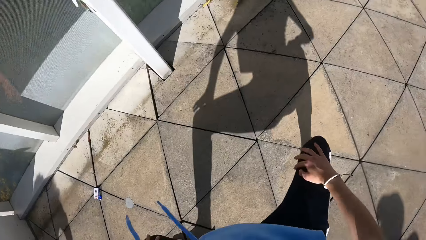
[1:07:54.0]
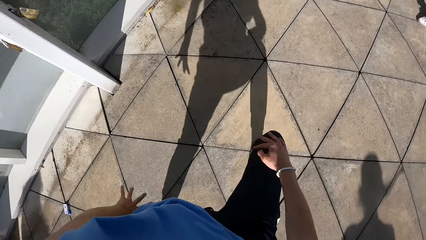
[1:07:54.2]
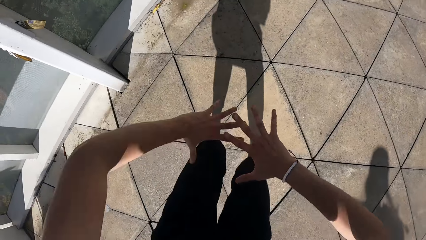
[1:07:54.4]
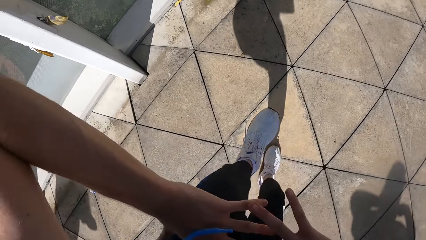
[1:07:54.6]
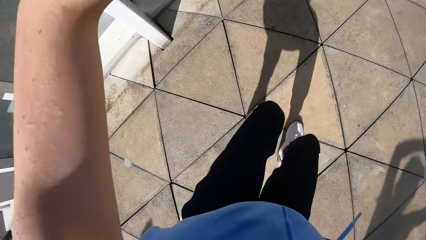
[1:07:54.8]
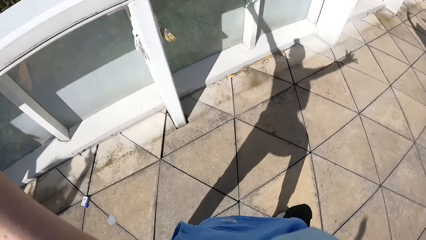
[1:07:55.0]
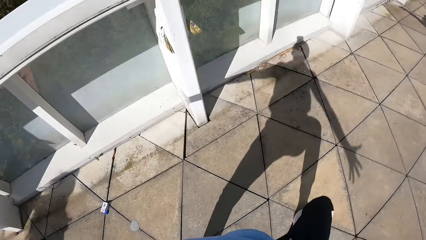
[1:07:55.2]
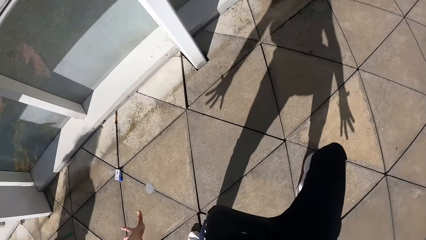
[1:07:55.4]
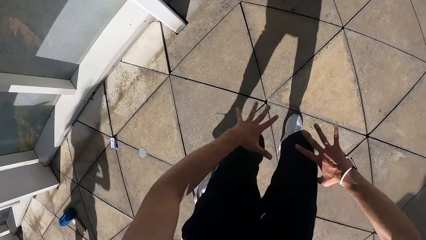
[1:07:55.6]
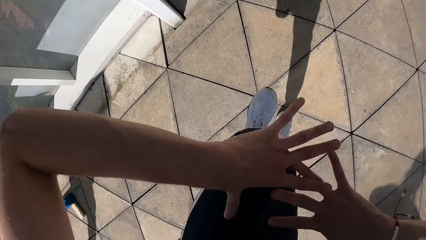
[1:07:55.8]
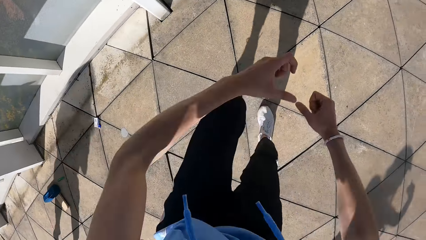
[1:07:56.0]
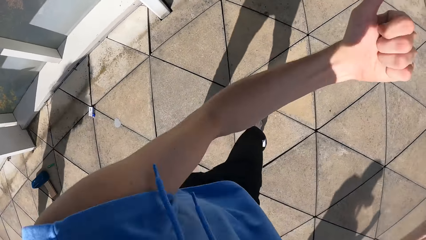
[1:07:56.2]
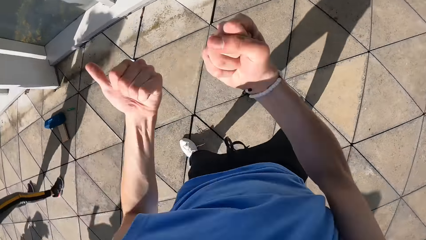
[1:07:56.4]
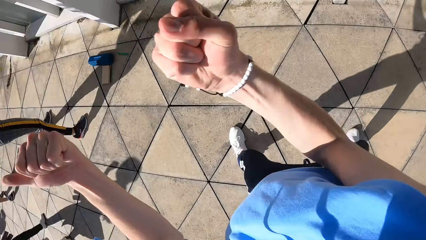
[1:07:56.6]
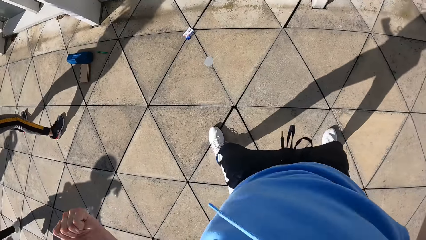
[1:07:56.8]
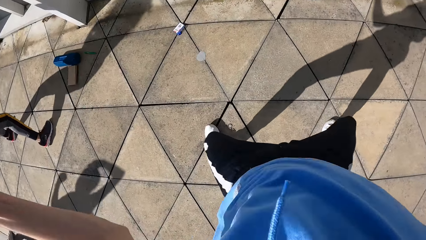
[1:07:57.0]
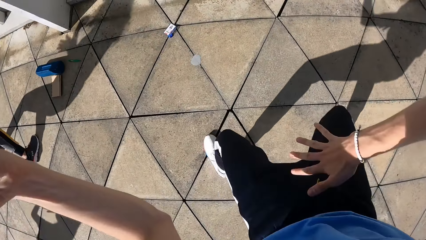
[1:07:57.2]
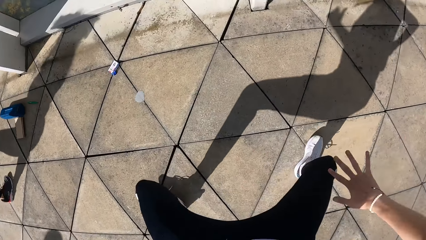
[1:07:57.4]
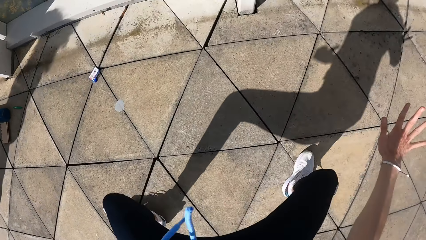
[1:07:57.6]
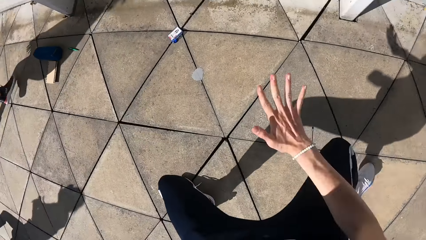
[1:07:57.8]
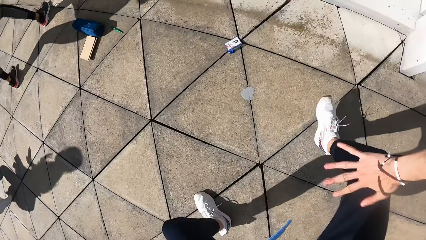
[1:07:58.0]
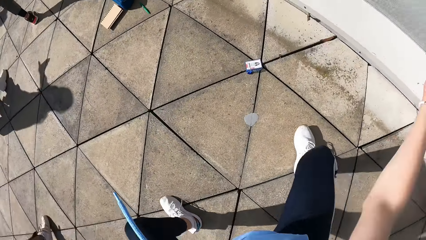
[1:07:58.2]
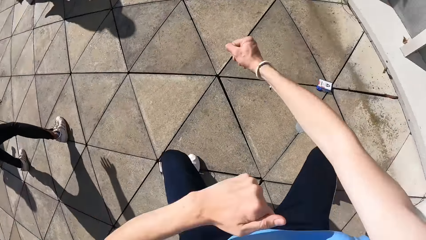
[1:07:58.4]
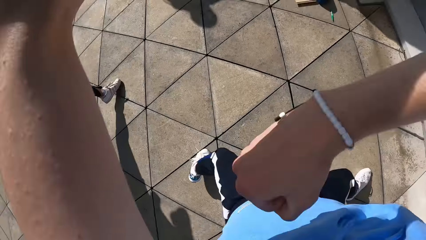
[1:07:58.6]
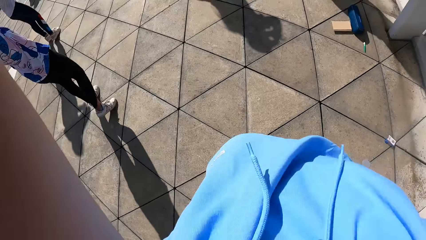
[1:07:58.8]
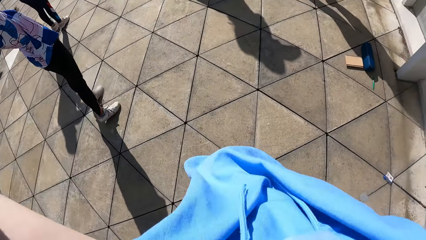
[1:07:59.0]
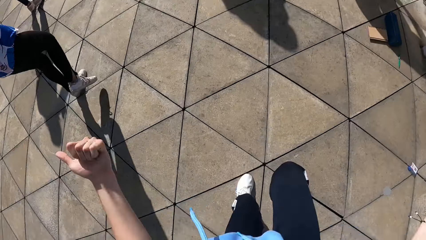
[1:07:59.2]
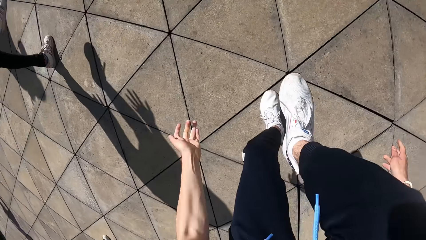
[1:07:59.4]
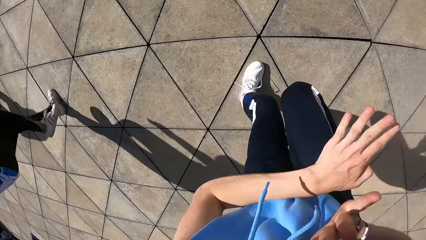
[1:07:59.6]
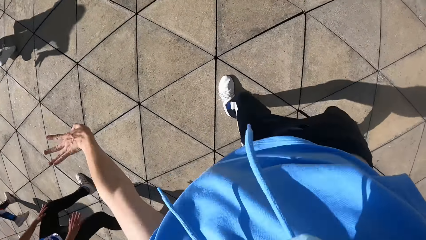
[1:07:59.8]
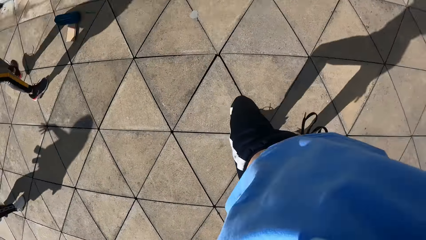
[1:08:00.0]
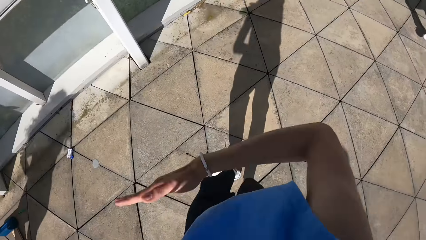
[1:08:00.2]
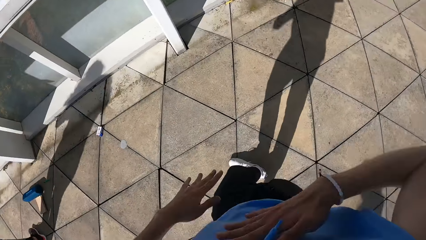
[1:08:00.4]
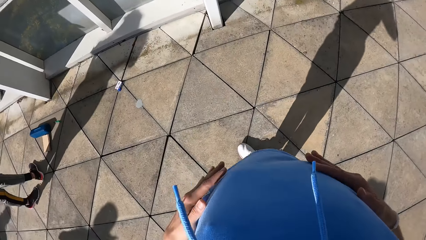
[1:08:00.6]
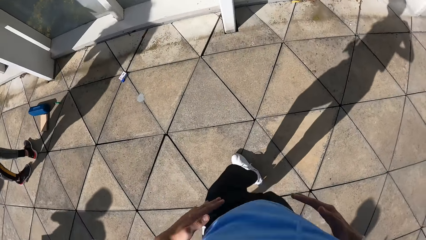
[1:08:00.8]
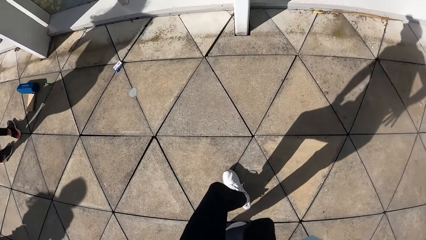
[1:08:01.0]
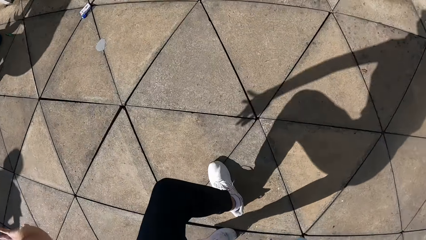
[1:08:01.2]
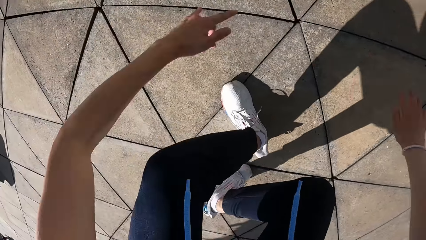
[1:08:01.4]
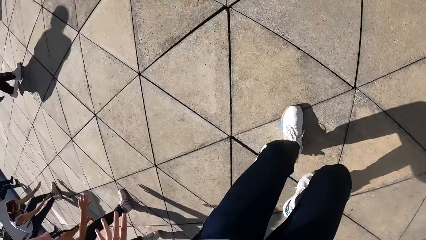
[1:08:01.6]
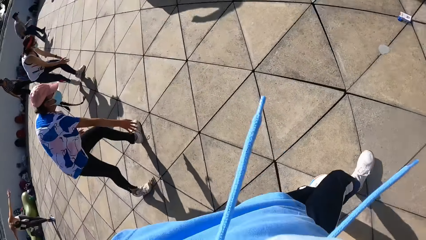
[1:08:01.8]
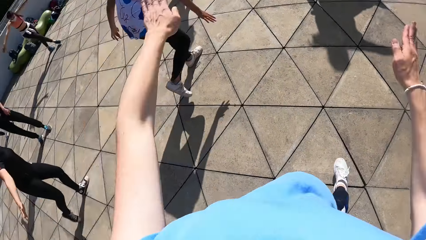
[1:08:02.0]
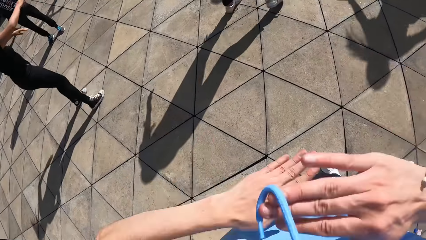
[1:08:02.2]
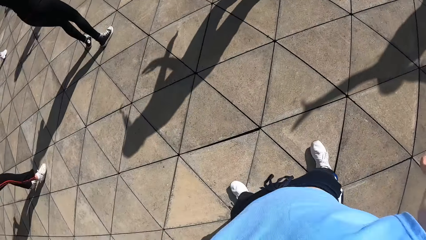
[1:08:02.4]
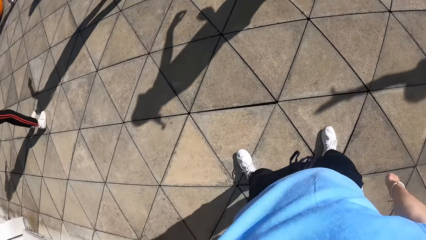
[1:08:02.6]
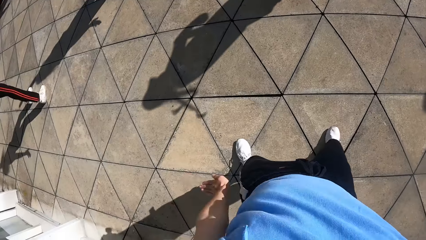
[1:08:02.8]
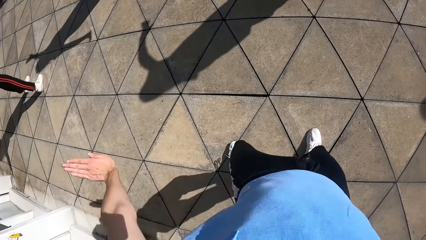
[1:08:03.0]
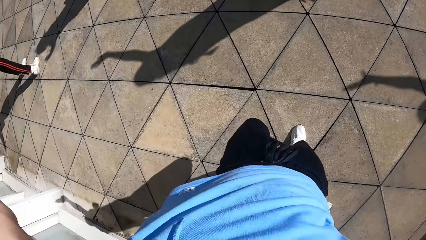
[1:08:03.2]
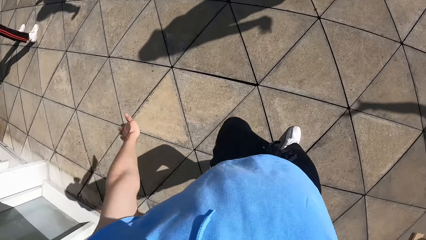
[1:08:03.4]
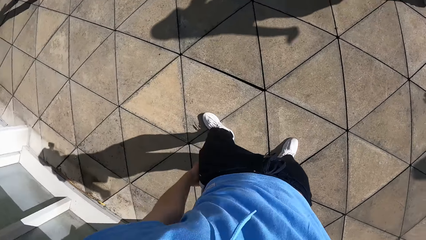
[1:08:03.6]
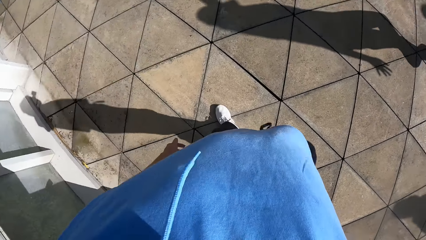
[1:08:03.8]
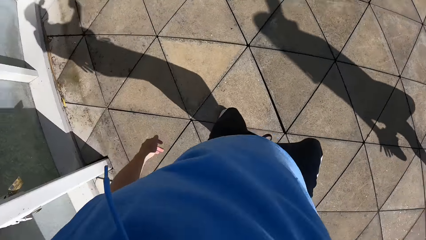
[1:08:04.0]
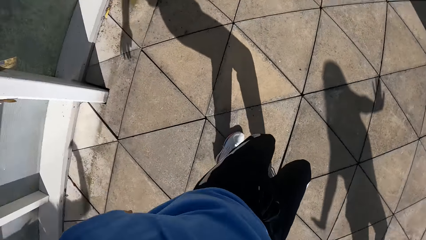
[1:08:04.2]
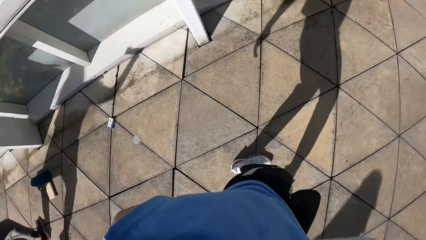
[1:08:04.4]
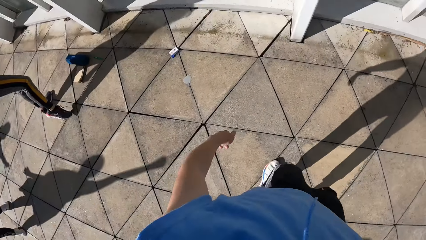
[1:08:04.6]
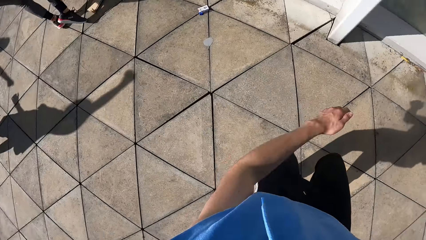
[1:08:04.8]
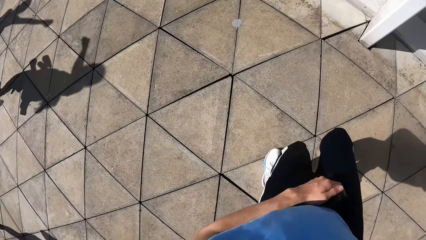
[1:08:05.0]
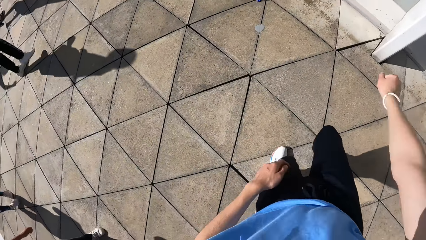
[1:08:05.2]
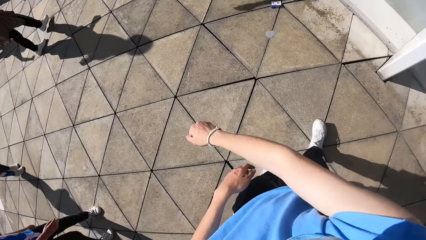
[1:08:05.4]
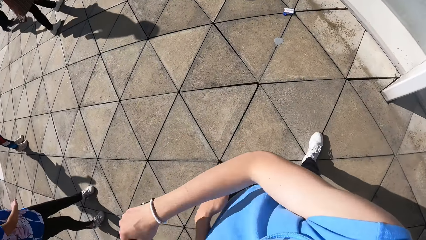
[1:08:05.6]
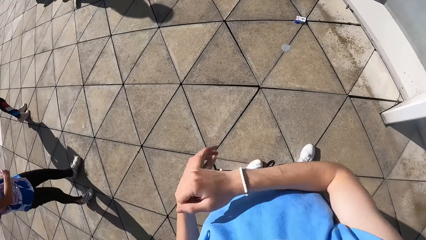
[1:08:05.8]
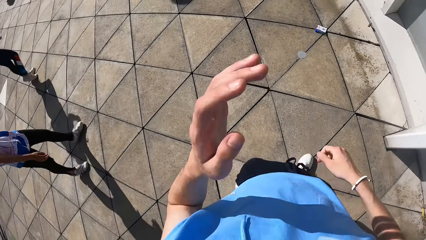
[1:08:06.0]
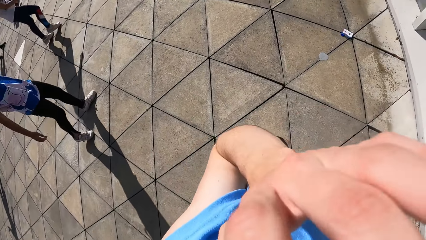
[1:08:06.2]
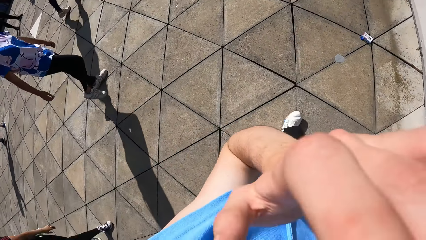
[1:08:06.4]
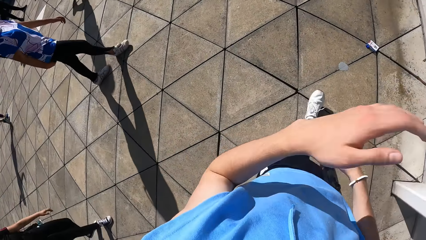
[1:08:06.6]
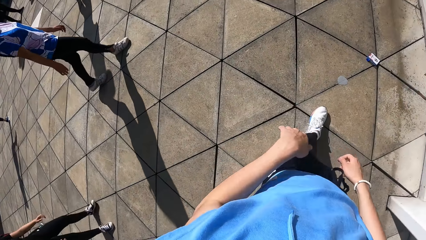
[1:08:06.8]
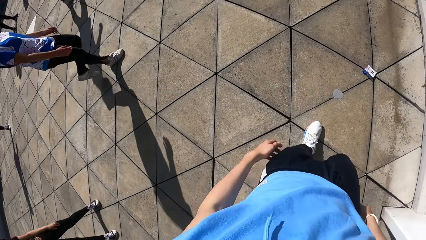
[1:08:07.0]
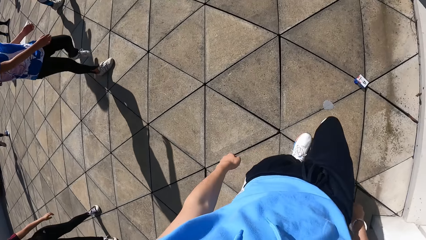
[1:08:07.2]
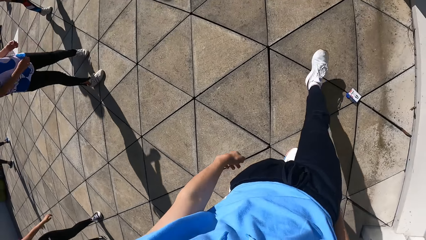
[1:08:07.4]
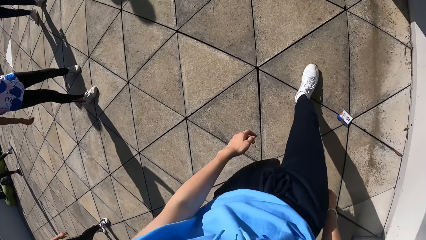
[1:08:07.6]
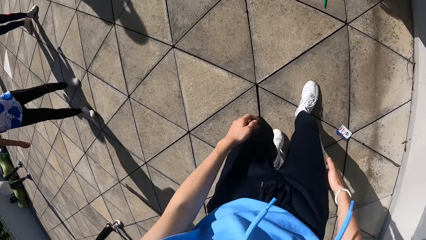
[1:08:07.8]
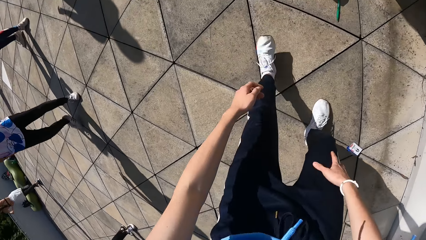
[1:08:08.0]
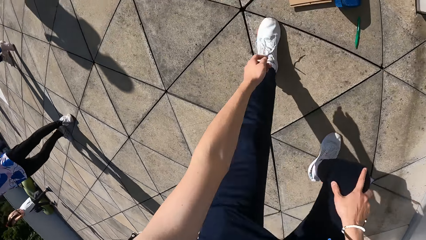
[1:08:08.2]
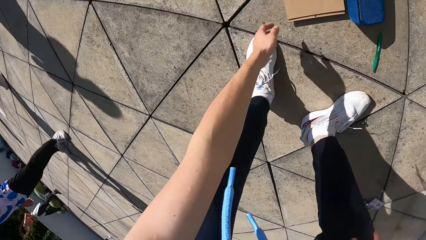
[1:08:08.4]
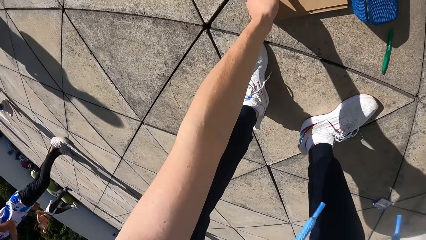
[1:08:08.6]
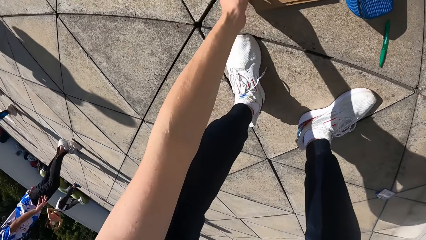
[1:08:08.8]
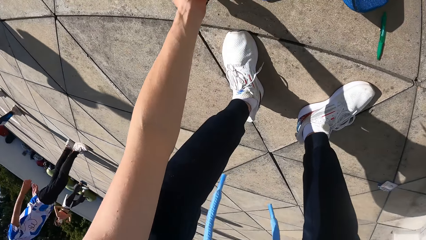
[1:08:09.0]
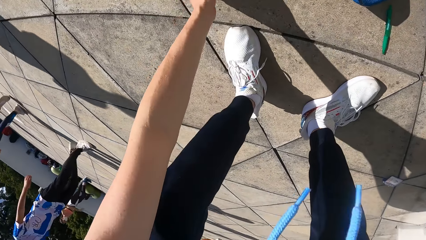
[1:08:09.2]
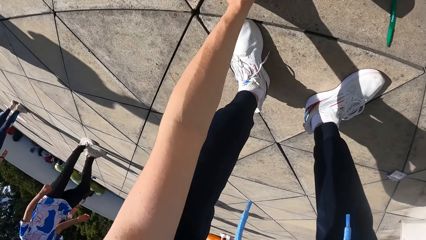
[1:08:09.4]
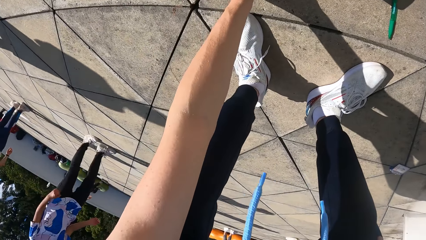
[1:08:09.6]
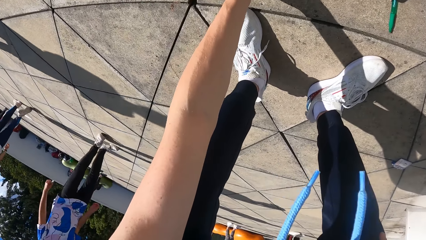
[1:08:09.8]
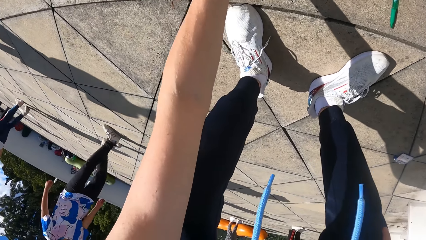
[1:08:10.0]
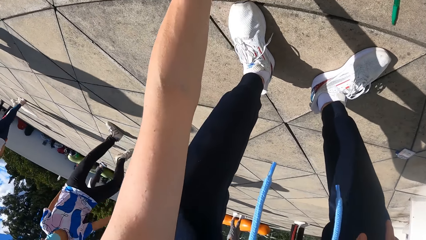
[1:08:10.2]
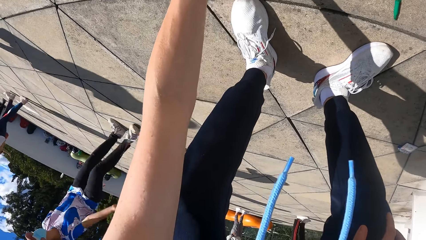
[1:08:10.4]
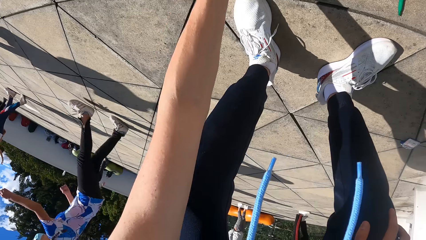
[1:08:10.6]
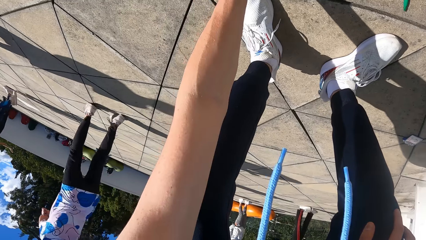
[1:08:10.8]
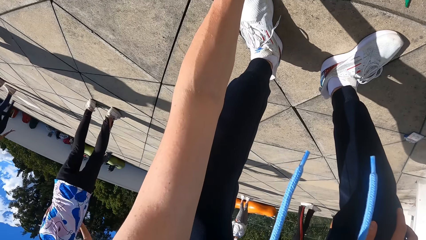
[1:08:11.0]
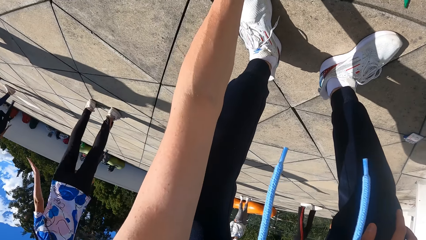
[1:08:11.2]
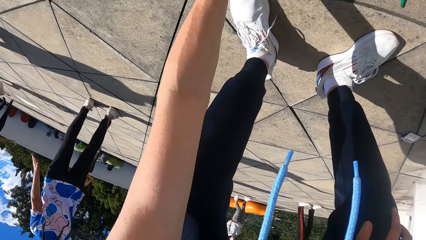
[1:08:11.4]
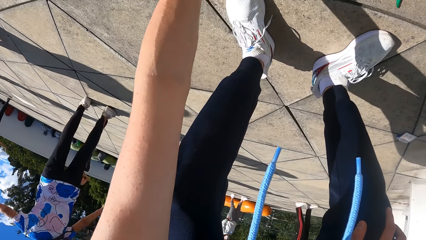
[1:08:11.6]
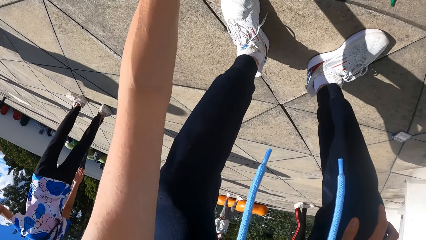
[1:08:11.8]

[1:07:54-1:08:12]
The camera wearer dances with a group of people. He adjusts the camera on his head with his left hand. He touches the notebook. He bends to pick up the book from the floor with his left hand.
